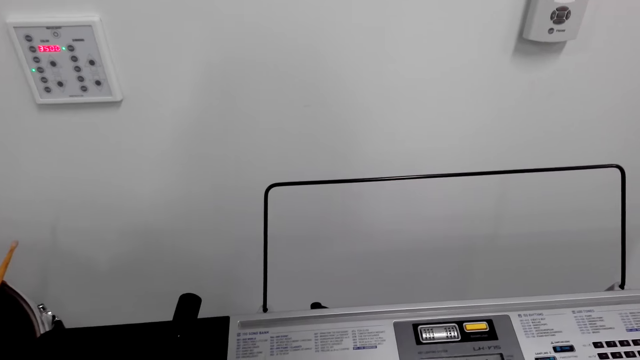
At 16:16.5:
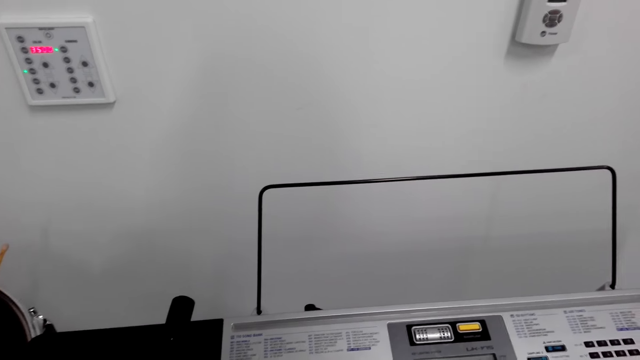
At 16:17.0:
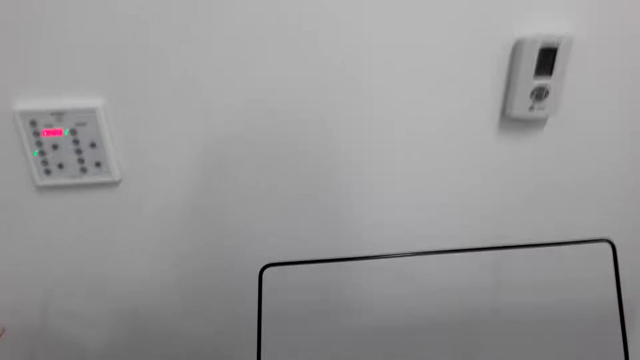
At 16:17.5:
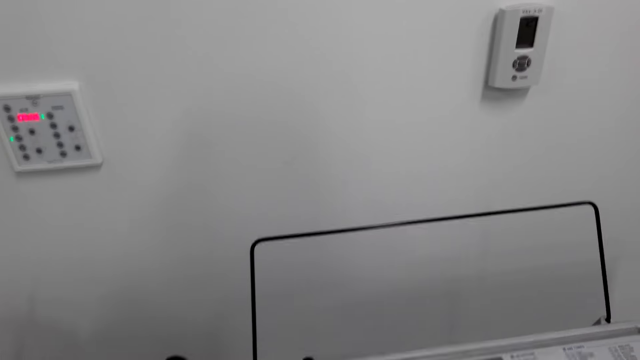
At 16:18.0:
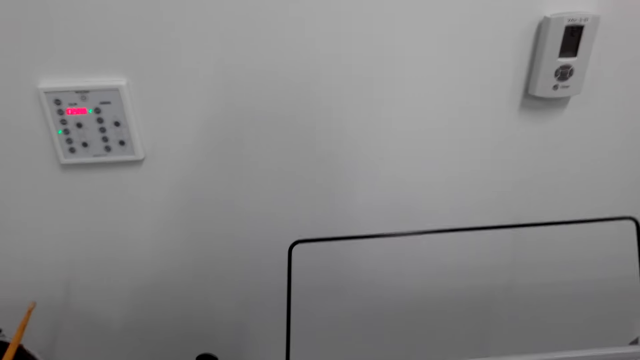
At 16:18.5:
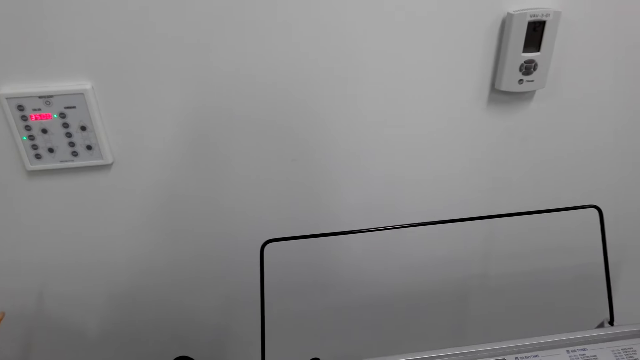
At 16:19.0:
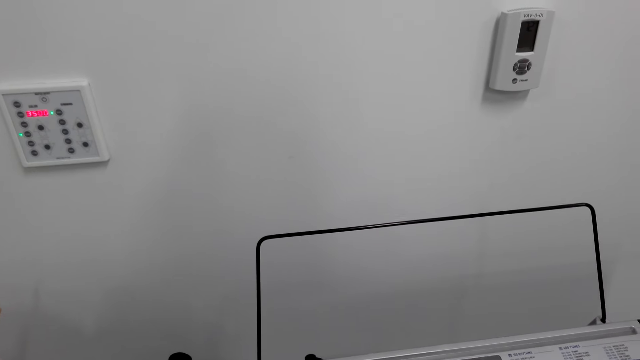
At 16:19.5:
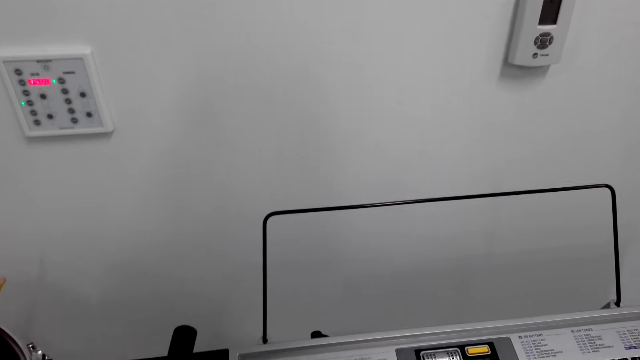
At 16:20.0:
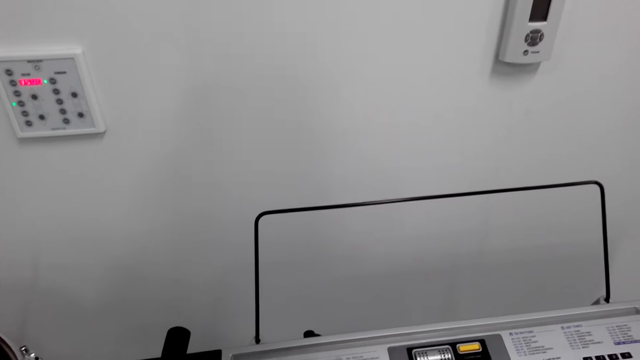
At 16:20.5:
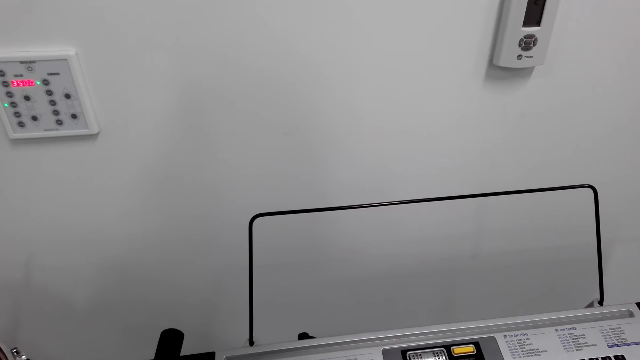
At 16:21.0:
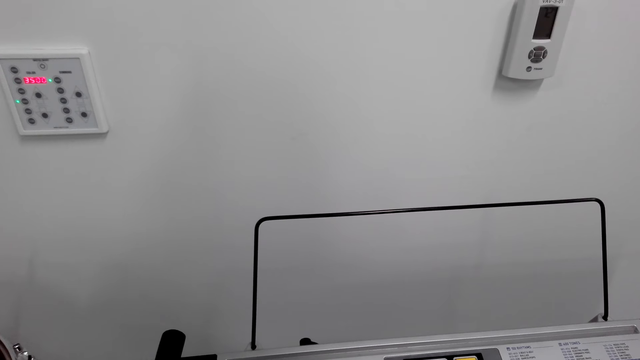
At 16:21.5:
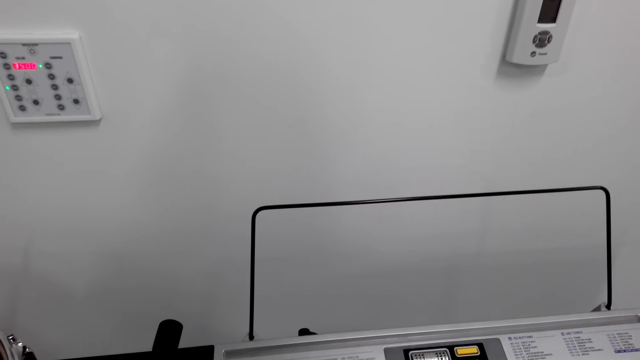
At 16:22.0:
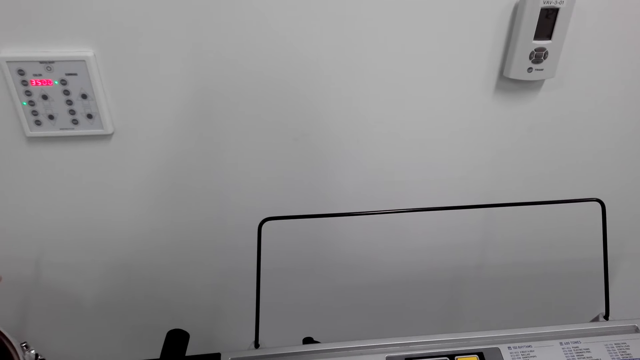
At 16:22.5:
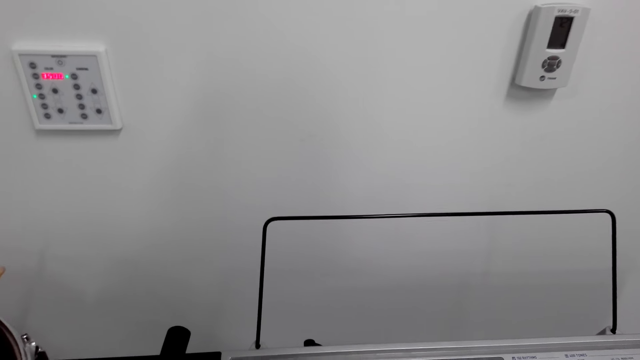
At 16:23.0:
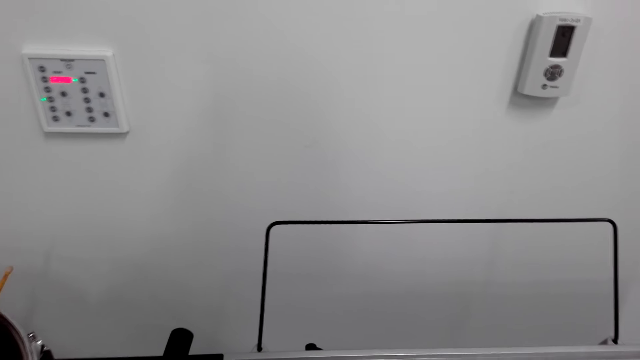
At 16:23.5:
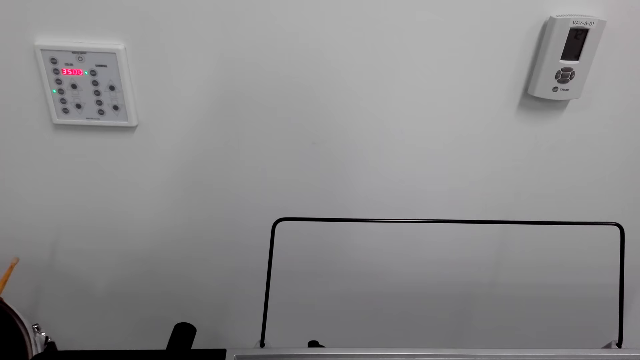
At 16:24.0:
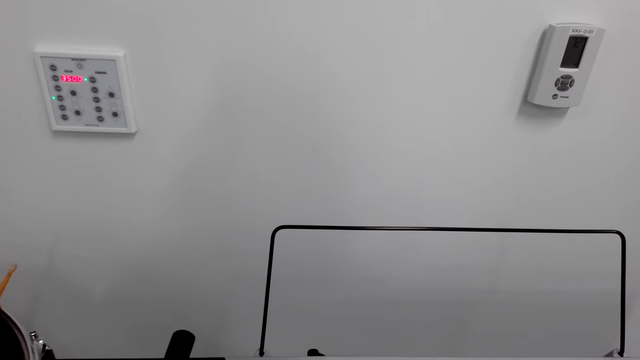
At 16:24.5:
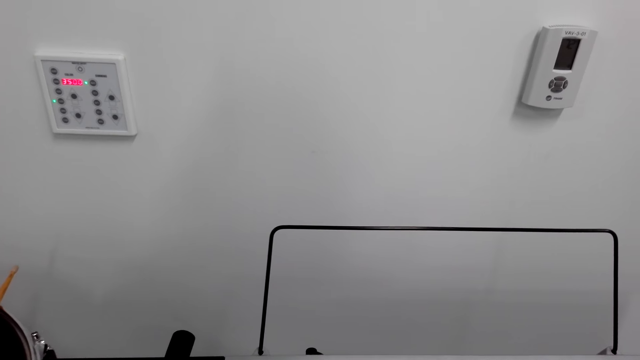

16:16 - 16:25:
The camera wearer lifts the hand. They play the piano.

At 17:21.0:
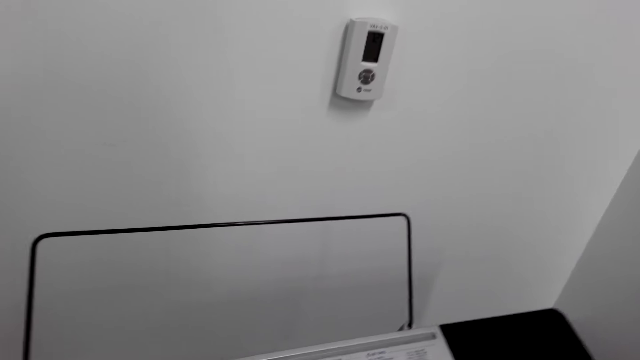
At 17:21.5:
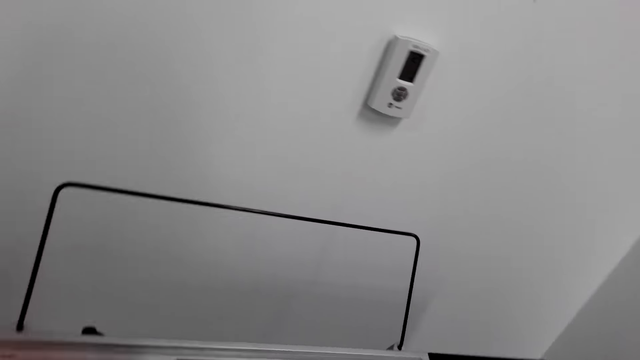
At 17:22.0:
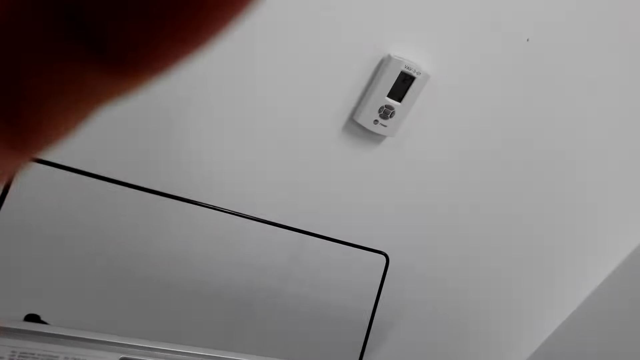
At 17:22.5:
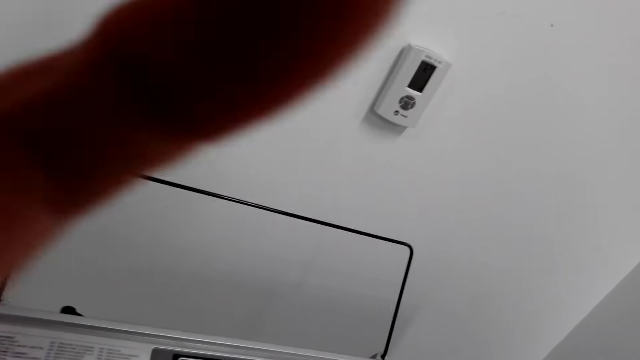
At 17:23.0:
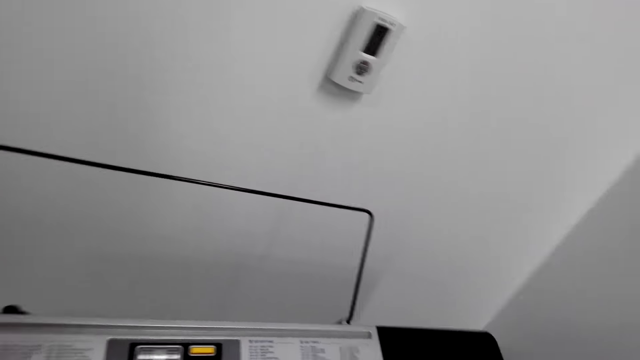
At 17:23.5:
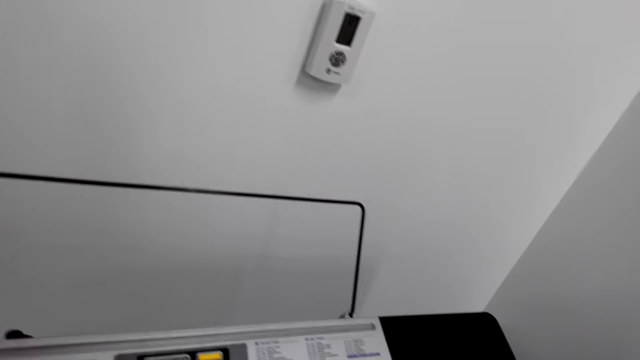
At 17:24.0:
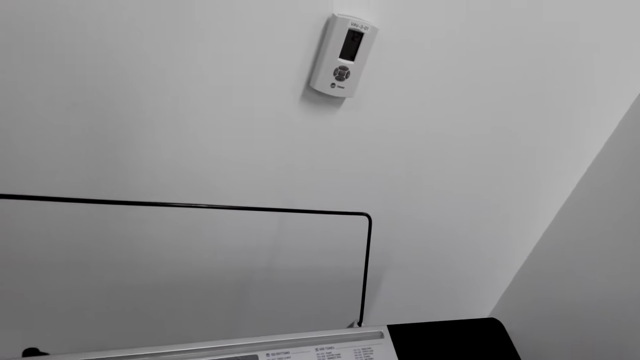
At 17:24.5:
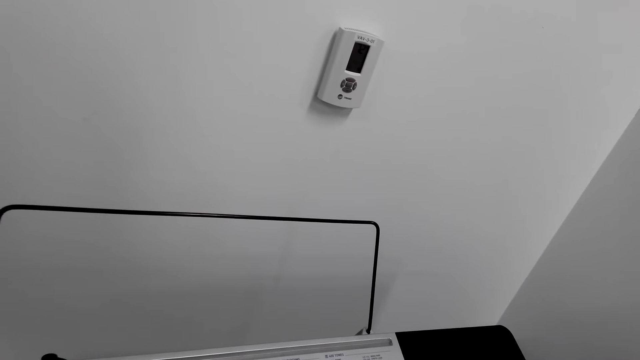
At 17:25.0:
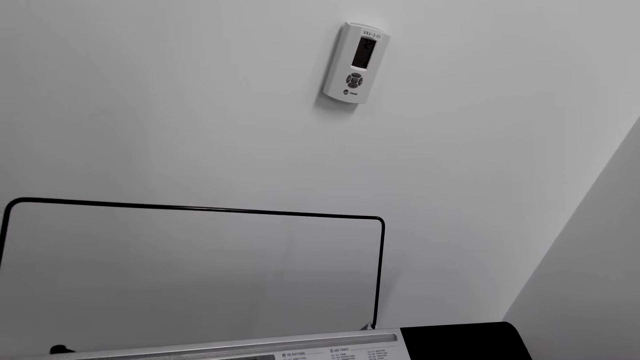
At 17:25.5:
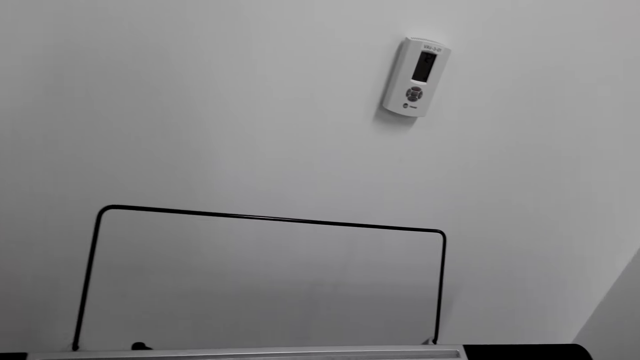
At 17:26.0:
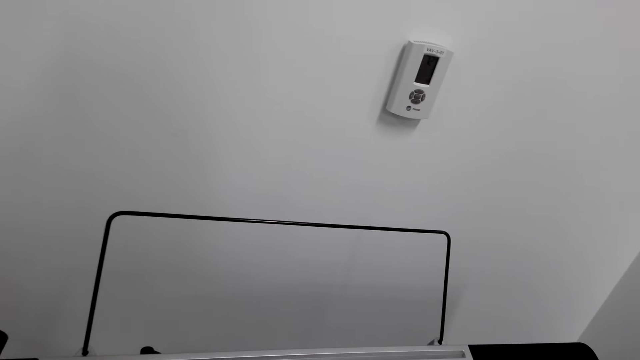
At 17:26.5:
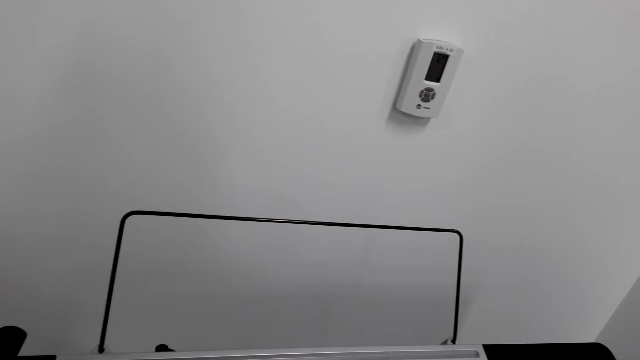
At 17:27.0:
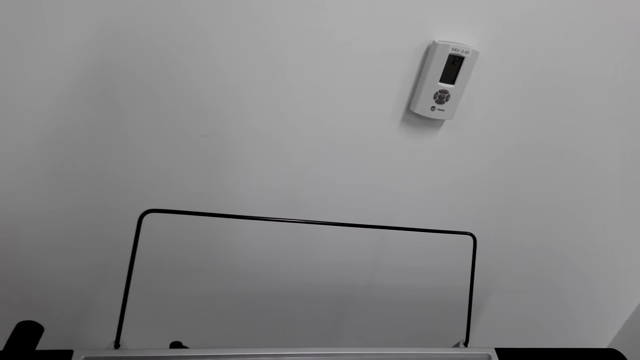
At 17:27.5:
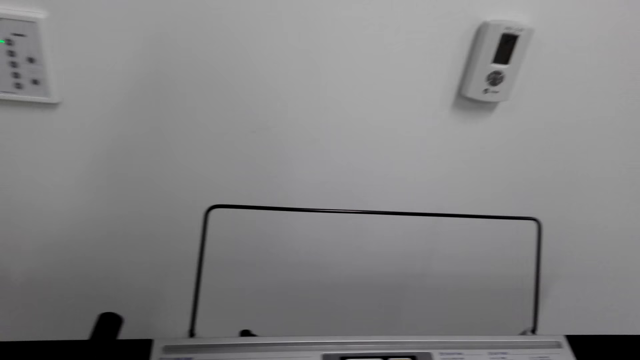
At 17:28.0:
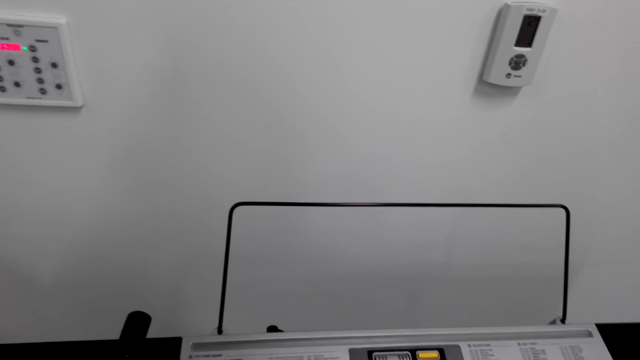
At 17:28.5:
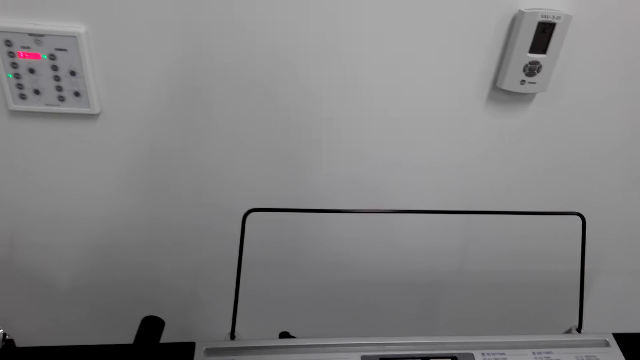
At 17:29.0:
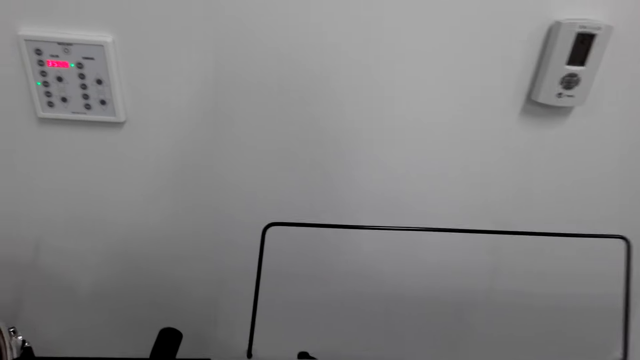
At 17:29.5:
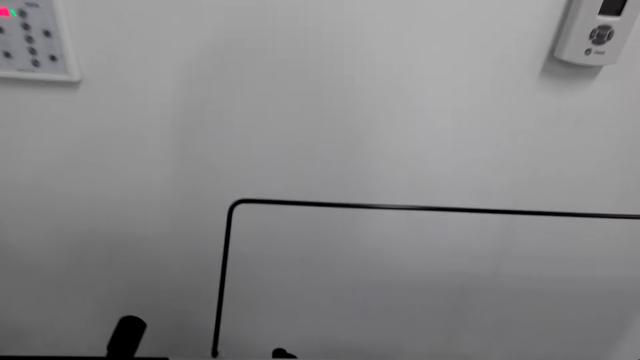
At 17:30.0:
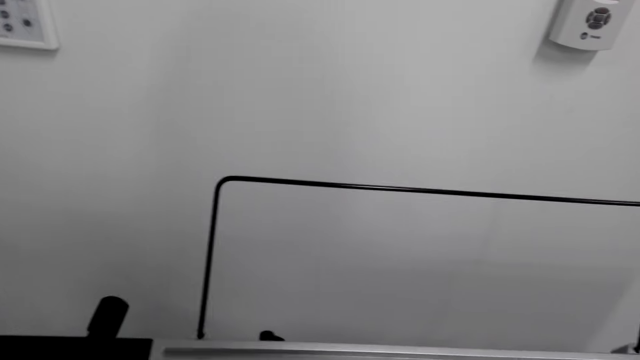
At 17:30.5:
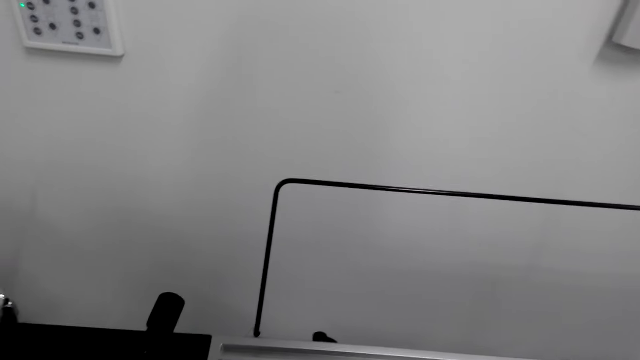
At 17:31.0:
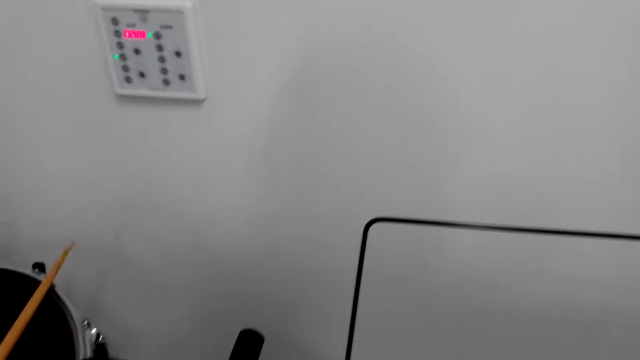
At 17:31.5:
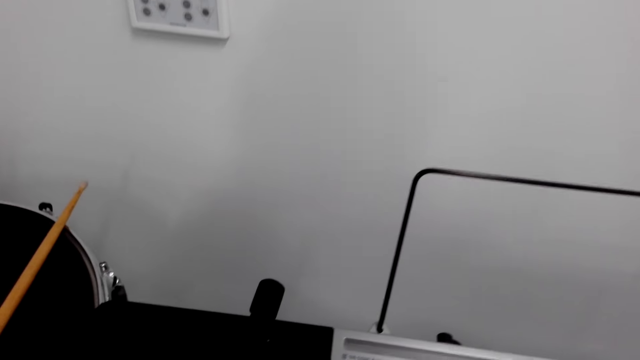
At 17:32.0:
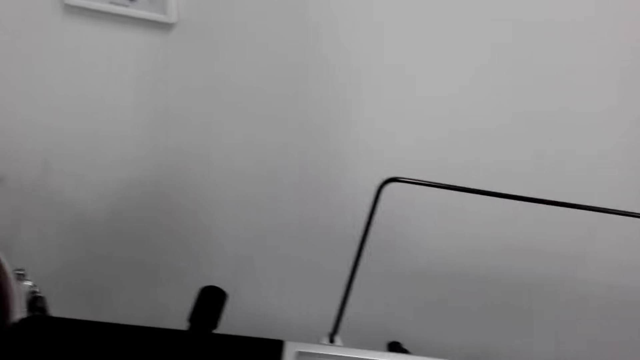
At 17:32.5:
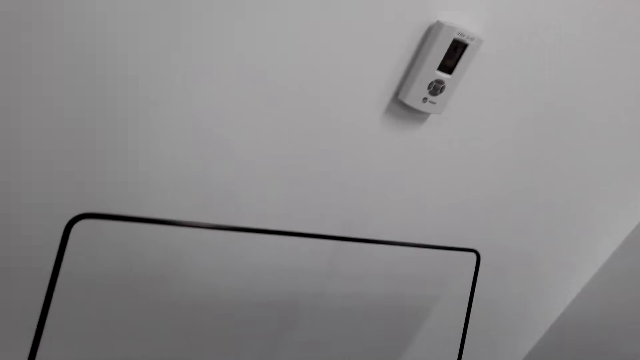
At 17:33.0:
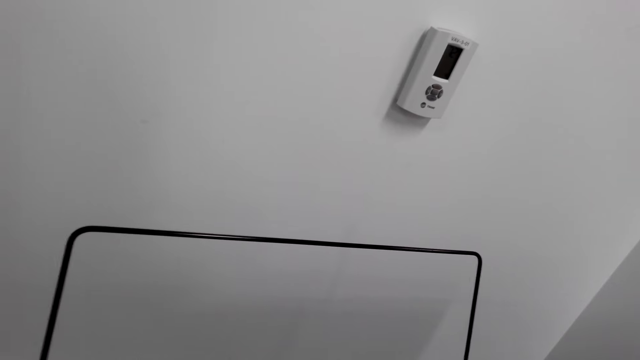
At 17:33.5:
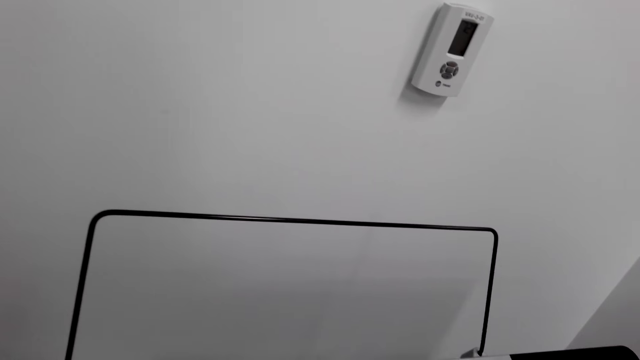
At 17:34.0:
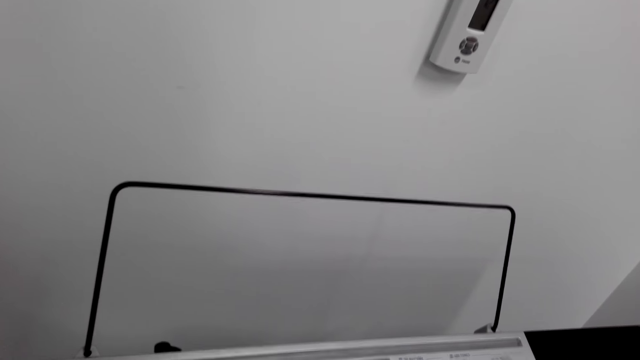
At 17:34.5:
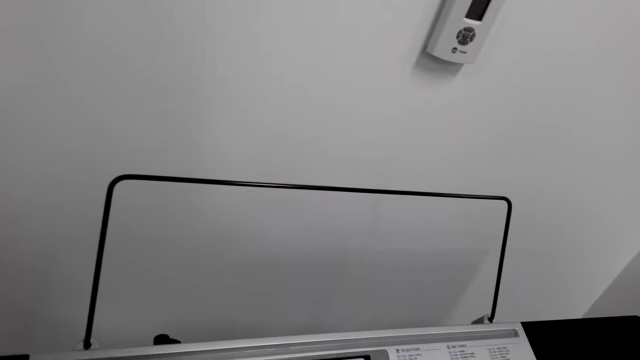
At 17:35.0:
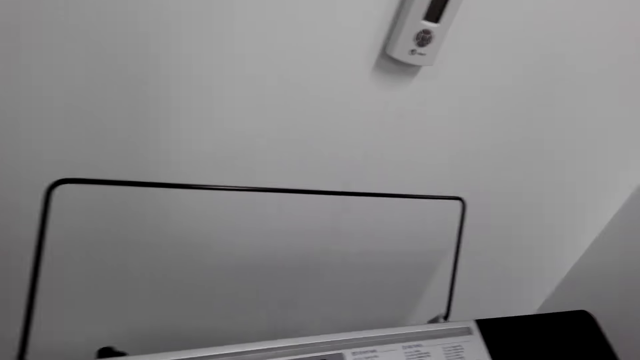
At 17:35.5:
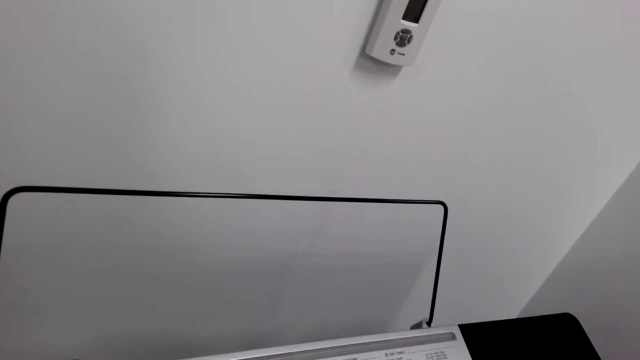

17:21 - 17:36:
The camera wearer lifts the hand. They look around. They play the piano.
